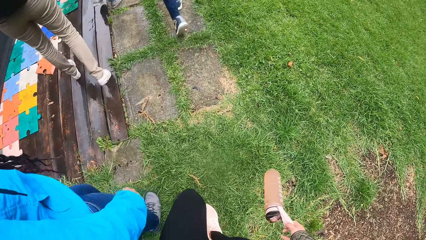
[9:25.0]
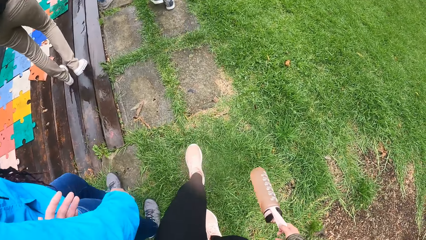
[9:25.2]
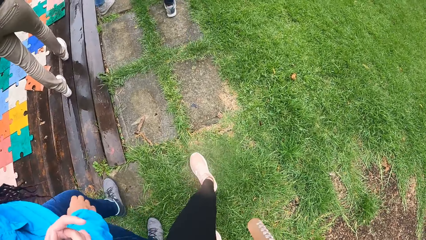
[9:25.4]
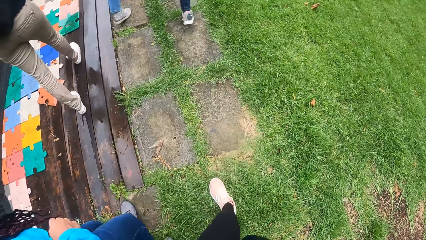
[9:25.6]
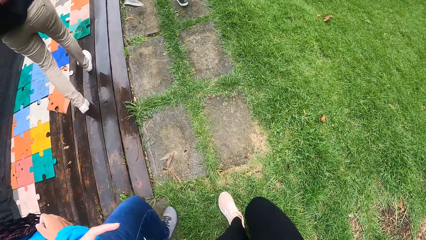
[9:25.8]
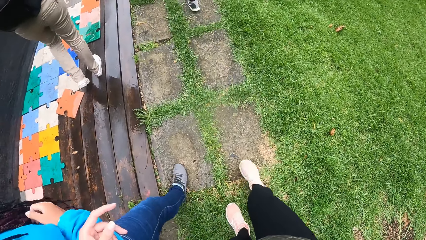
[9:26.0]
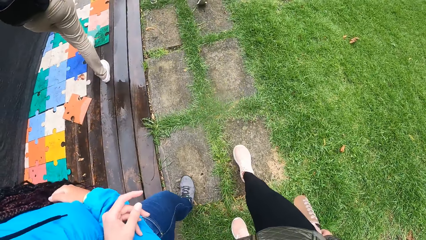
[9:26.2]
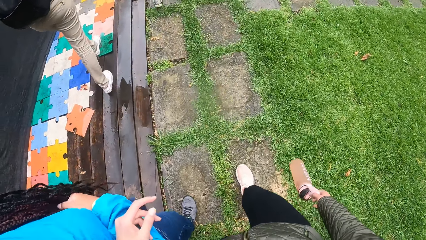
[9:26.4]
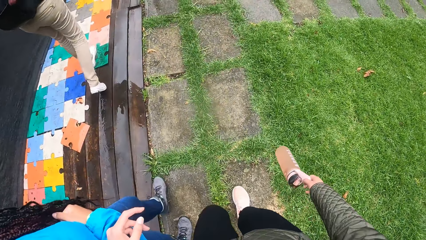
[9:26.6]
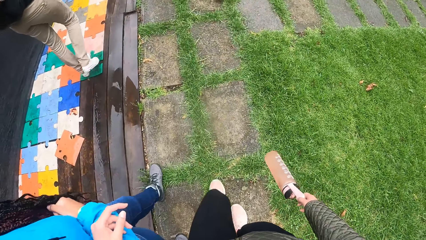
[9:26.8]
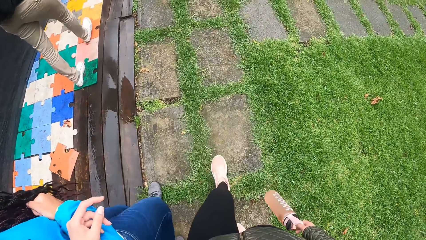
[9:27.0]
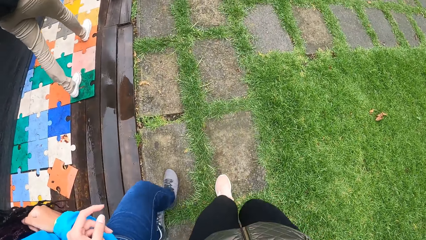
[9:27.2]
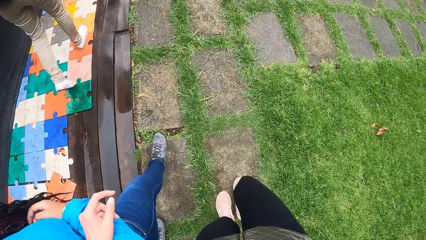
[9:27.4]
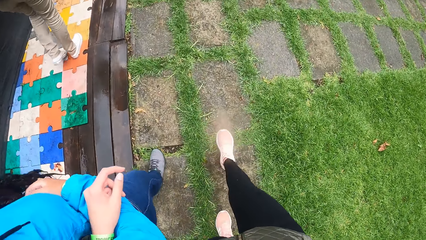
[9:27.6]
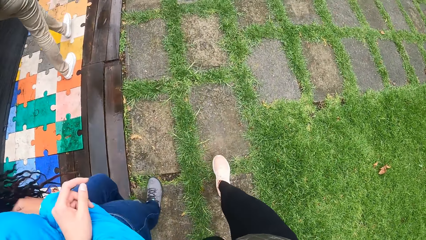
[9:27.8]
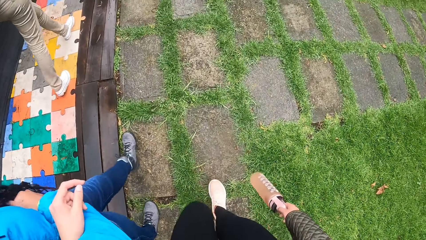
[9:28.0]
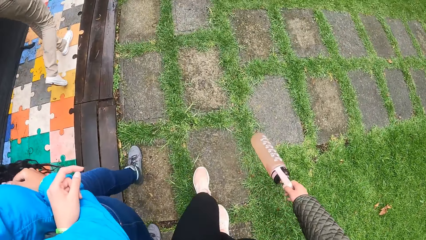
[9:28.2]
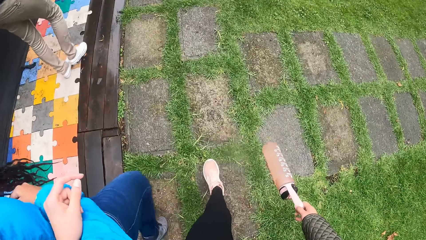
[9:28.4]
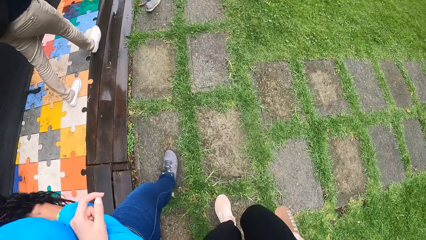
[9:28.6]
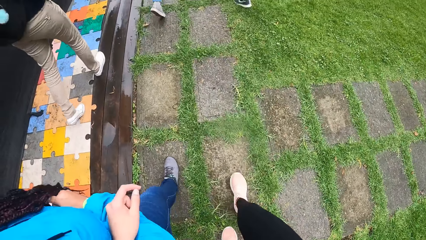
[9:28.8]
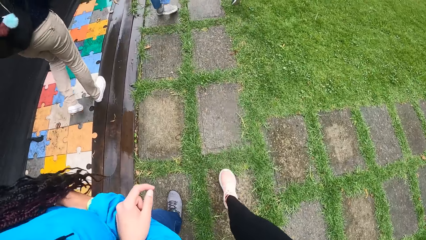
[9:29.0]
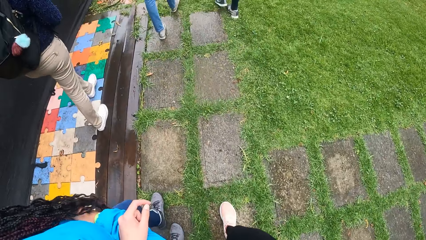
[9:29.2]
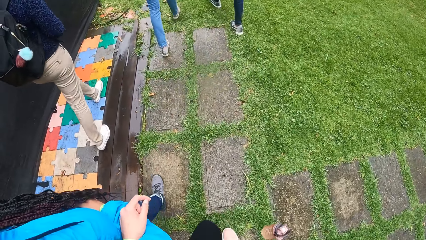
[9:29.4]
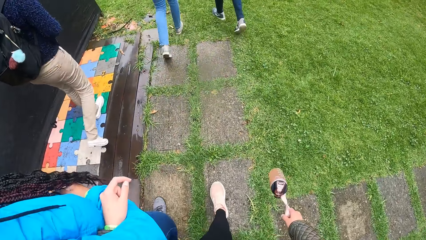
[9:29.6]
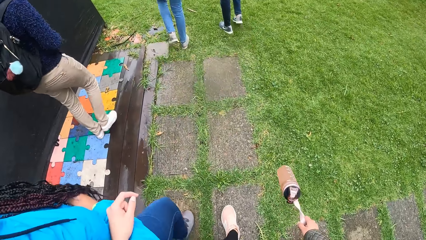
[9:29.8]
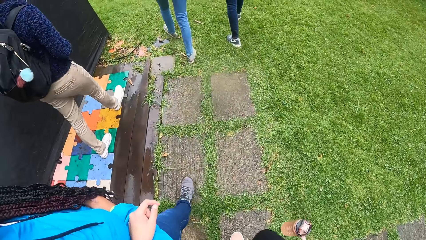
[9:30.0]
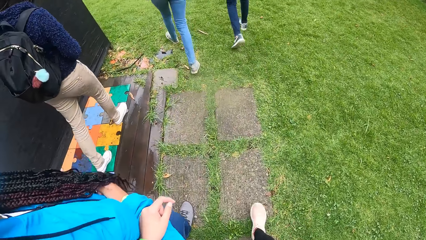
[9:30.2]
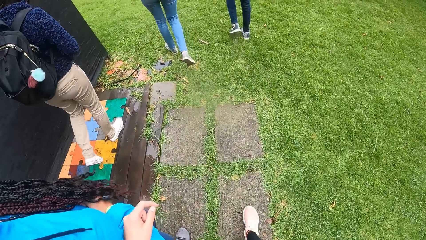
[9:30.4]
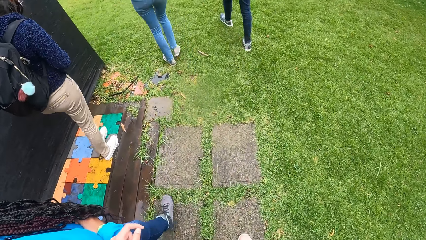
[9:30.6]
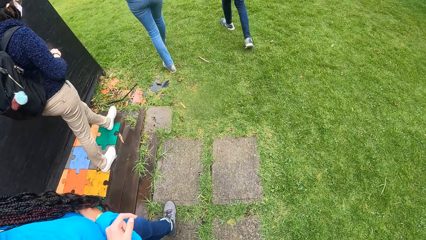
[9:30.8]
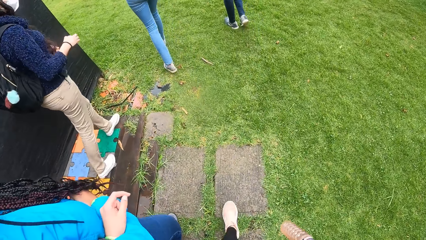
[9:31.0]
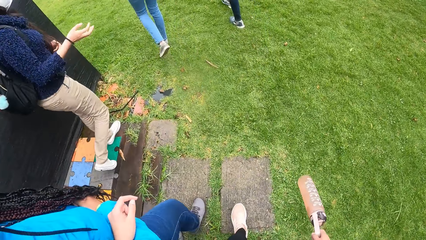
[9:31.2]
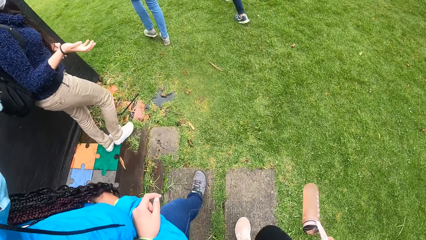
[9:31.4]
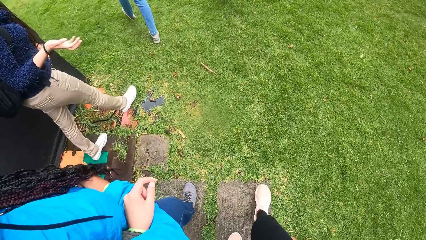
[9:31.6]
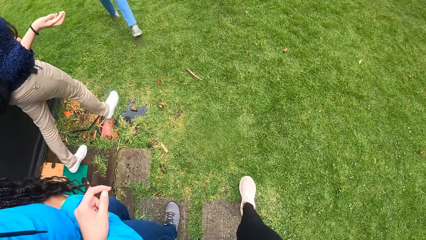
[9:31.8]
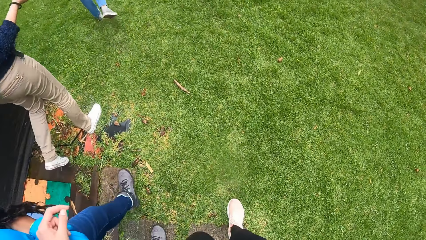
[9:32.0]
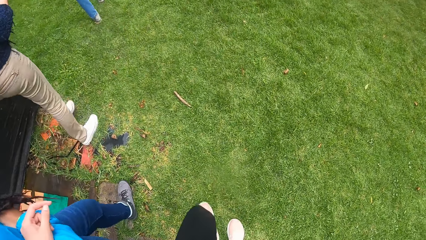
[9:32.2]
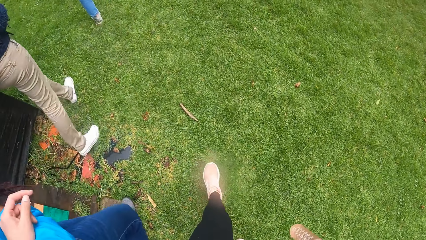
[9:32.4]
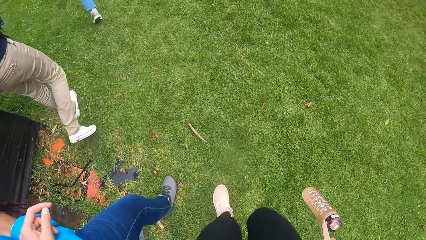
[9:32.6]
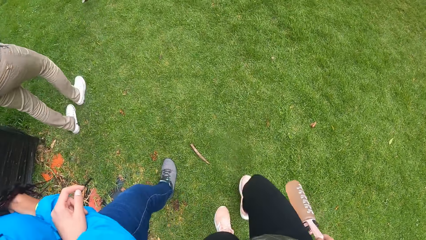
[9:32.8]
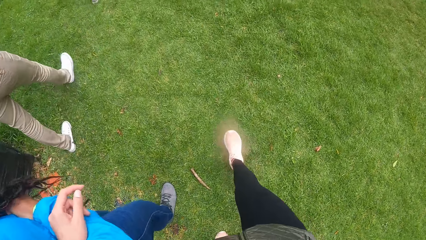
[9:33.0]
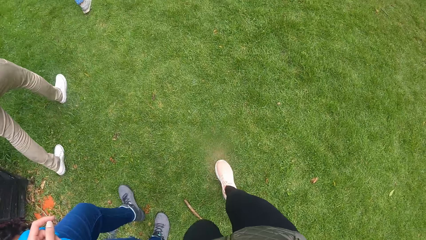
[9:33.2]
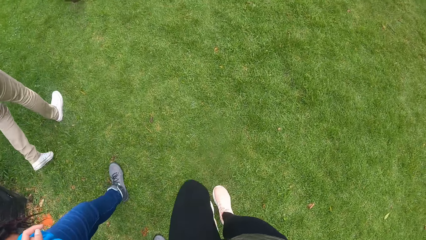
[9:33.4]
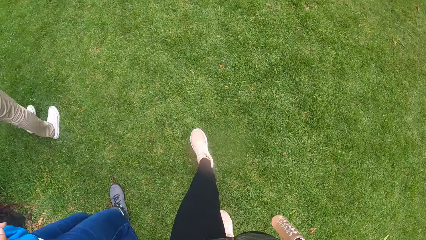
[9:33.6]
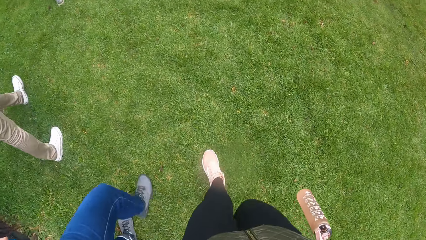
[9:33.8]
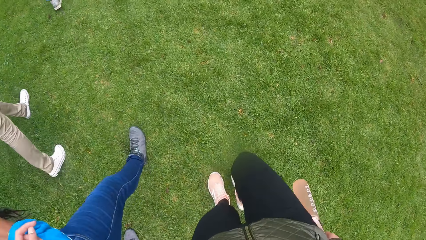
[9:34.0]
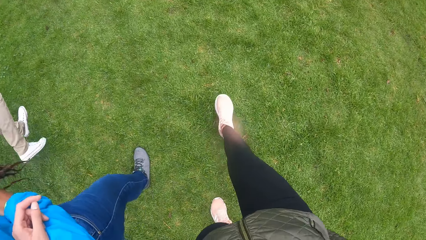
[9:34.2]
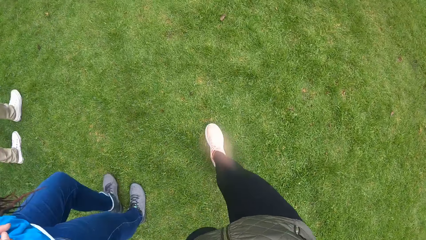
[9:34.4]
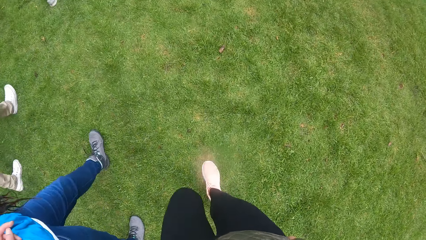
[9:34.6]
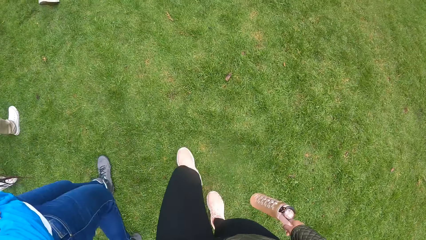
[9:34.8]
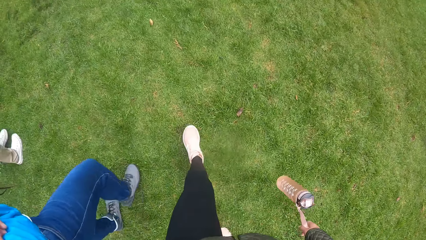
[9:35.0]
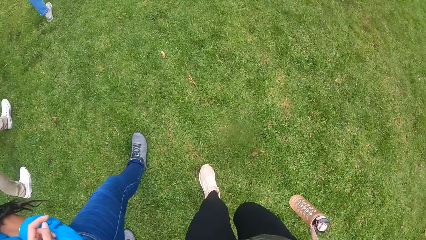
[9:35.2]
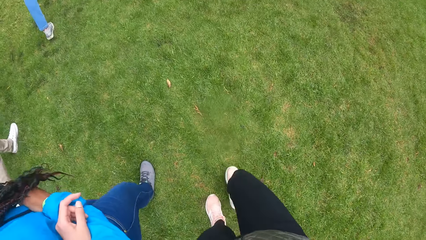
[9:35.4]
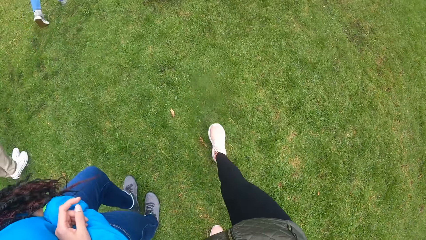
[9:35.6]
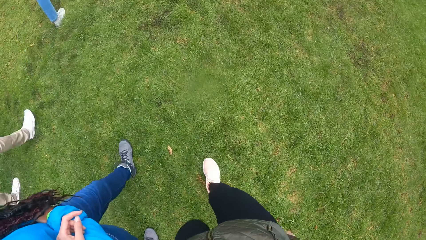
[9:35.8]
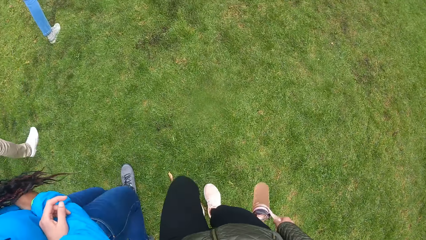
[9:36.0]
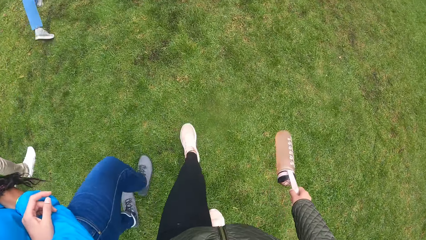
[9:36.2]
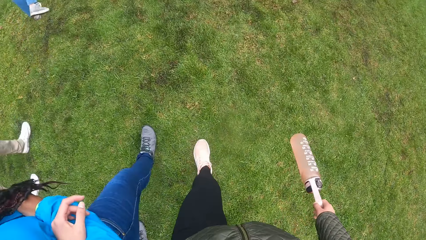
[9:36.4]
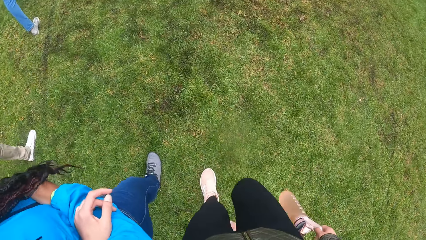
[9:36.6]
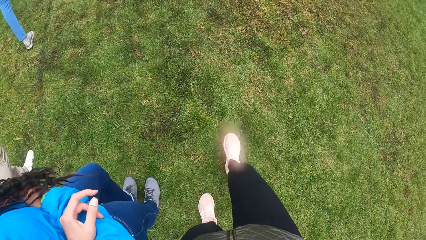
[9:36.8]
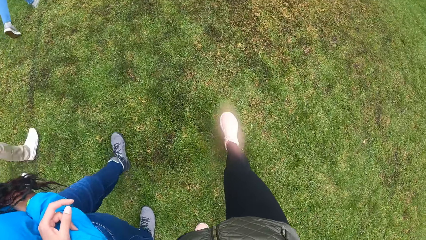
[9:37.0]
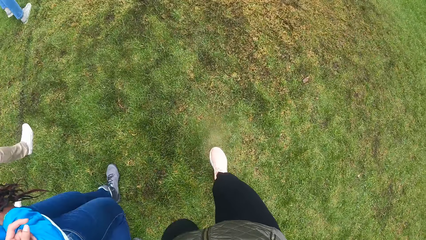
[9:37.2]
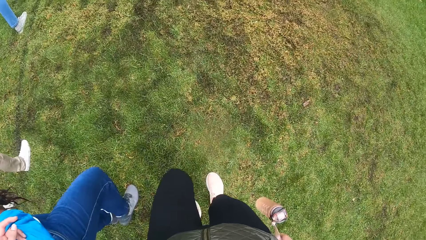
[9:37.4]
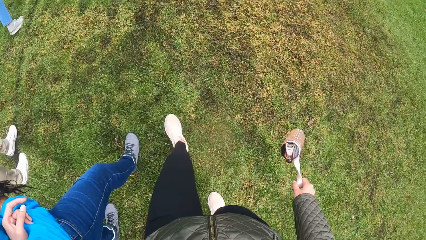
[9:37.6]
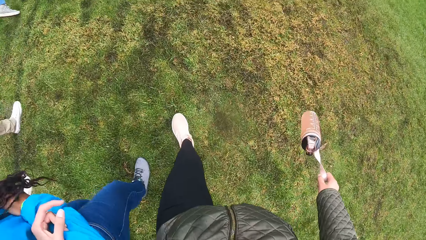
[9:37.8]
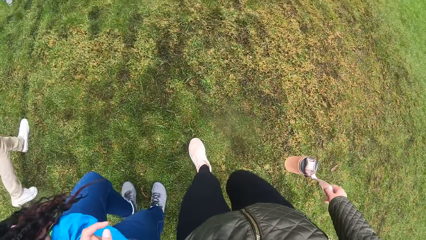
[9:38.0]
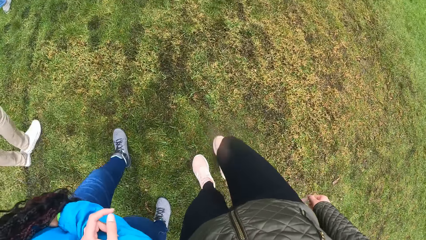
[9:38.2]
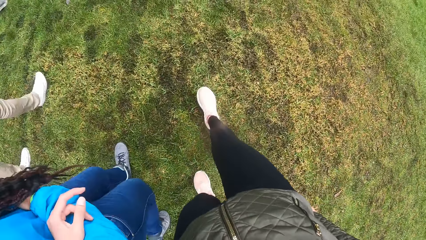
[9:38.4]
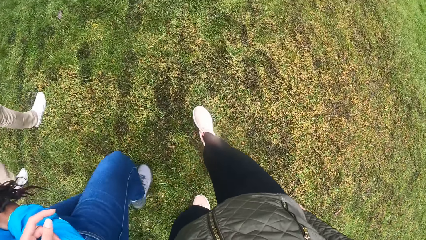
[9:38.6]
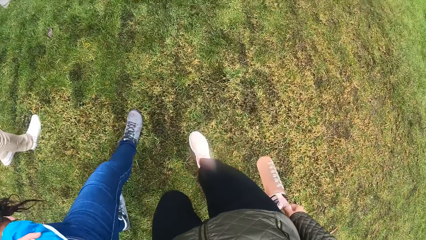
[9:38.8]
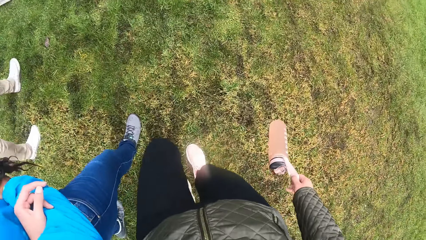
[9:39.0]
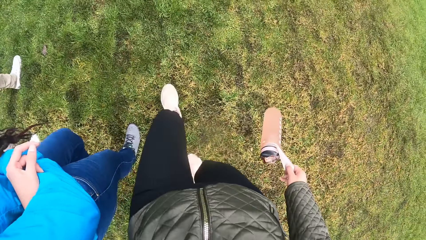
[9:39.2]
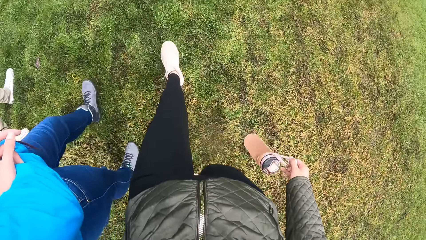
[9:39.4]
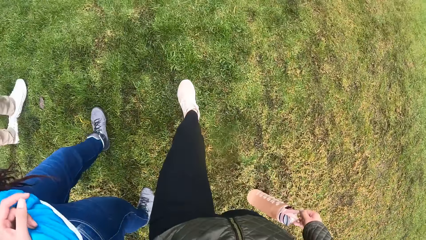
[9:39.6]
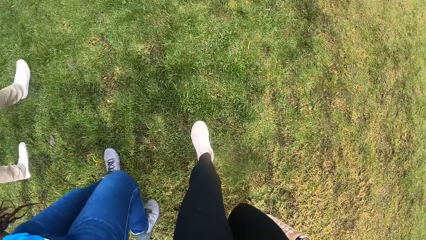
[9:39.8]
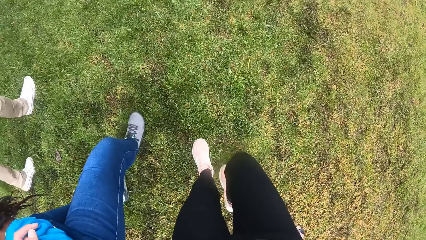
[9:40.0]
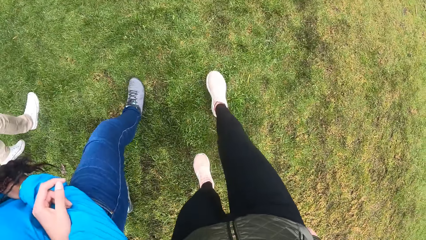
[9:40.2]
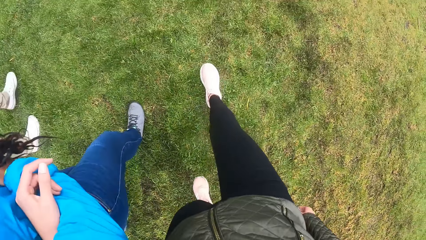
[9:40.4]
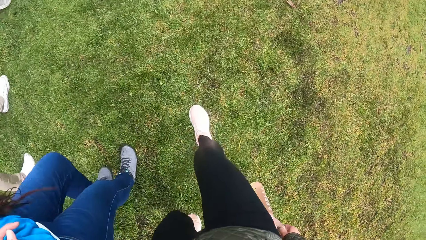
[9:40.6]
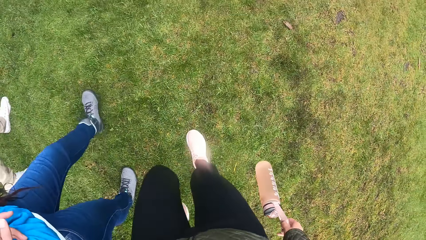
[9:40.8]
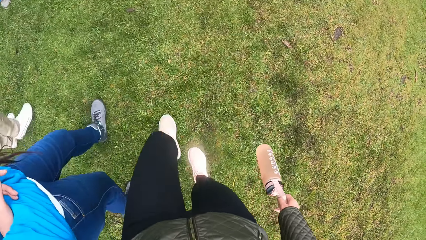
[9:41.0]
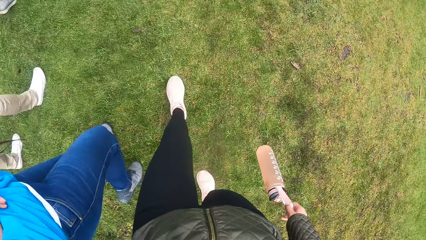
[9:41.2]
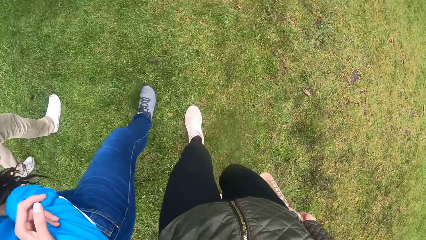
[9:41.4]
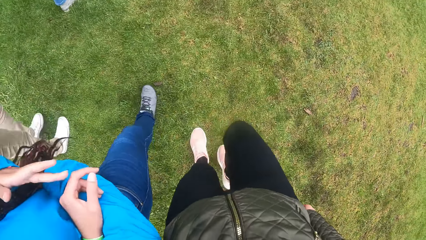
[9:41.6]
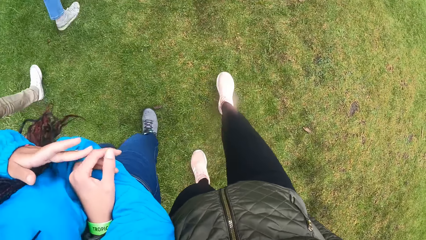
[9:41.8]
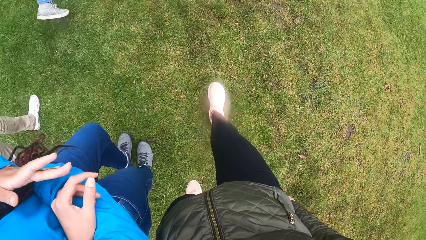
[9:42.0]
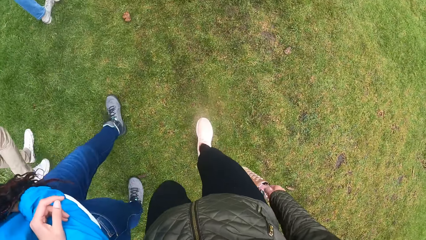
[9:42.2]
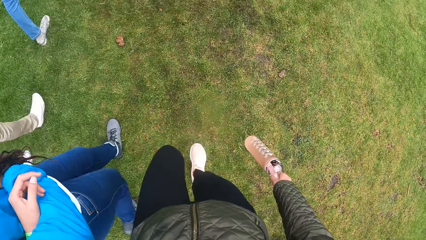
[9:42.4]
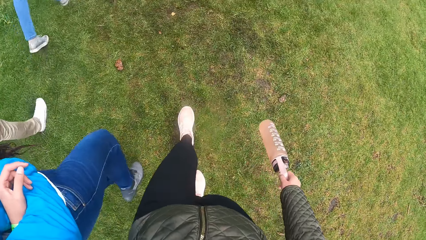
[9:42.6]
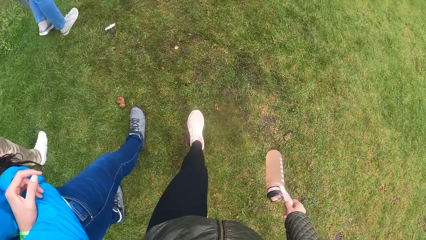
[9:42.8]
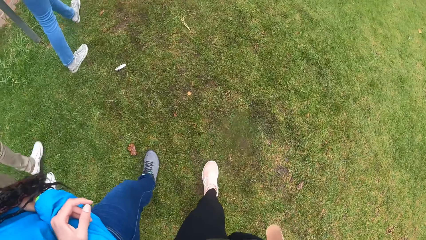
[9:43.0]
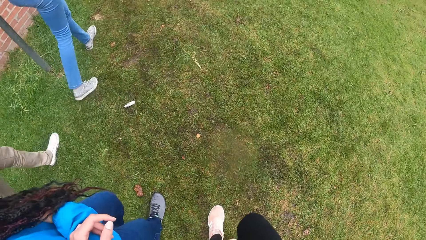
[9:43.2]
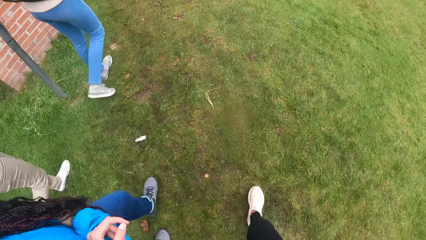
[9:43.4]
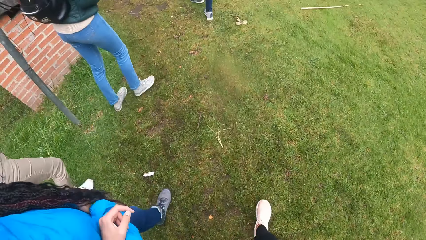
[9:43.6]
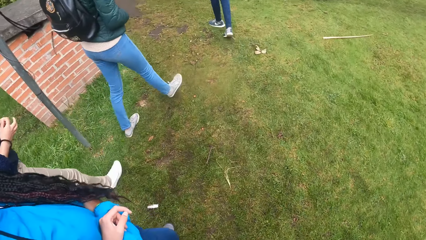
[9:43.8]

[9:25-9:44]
The camera wearer joins her left hand with a woman's right hand. She walks on the field alongside the group of people with the water bottle in her right hand. She holds the woman. The woman taps the camera wearer's right hand with her left hand. The camera wearer walks on the field alongside the group of people with the water bottle in her right hand.
